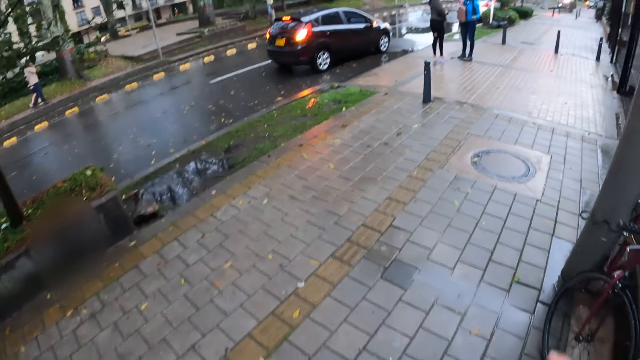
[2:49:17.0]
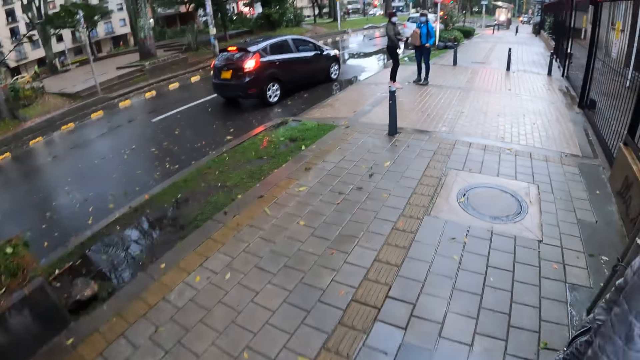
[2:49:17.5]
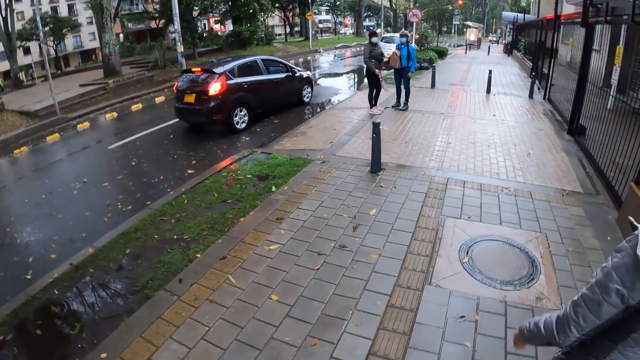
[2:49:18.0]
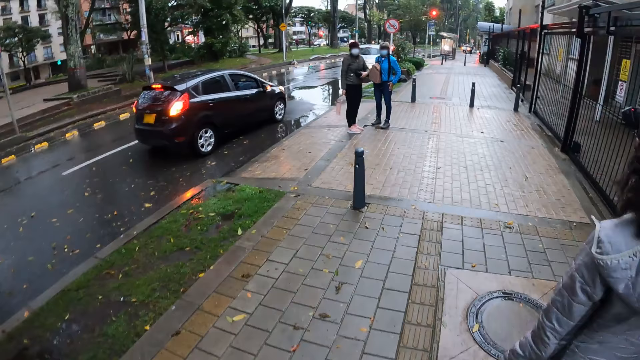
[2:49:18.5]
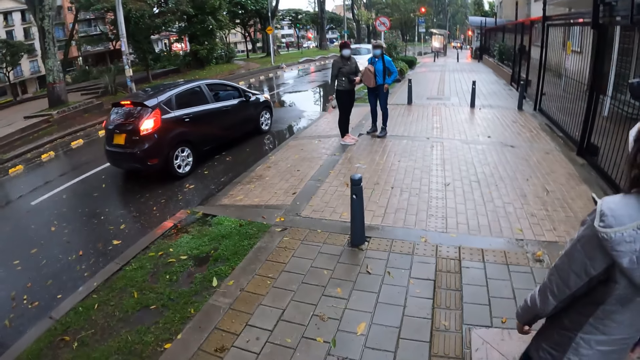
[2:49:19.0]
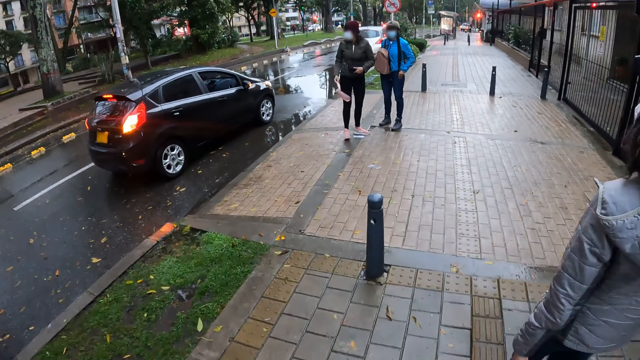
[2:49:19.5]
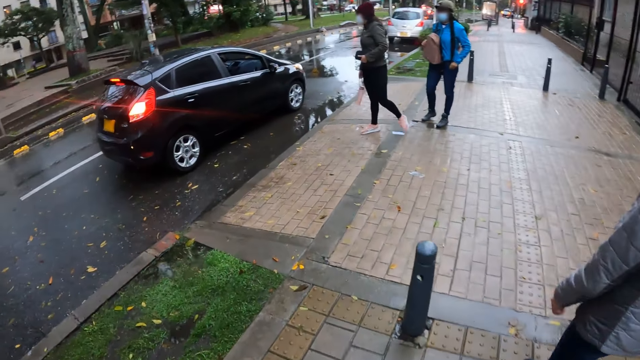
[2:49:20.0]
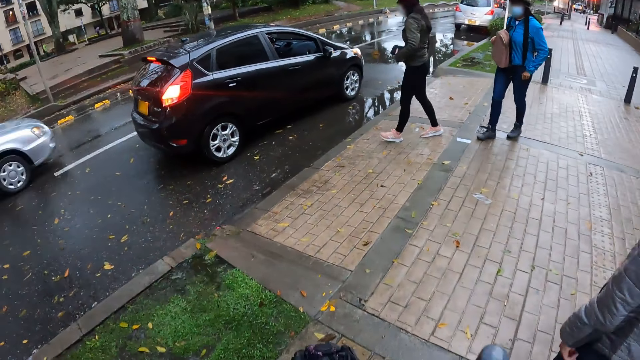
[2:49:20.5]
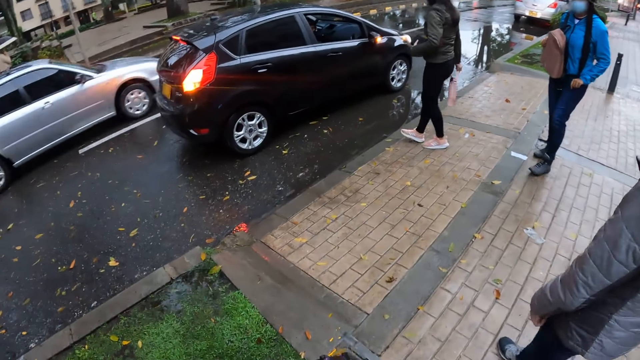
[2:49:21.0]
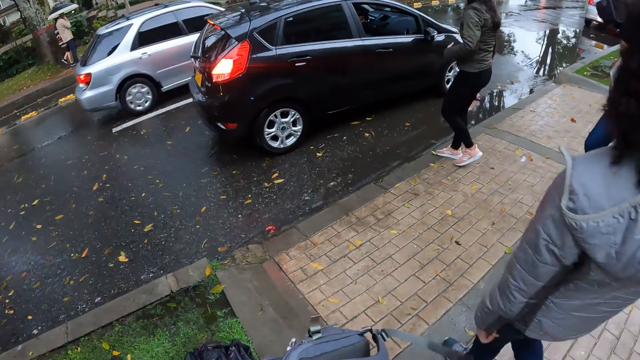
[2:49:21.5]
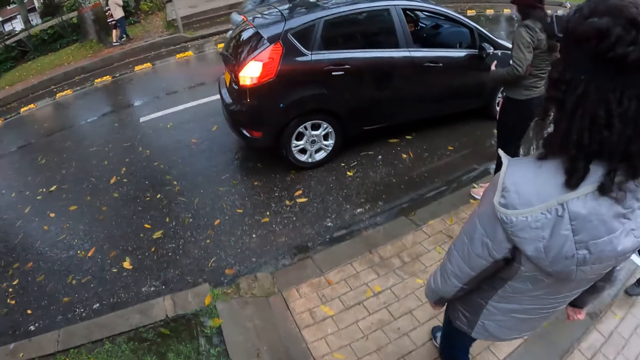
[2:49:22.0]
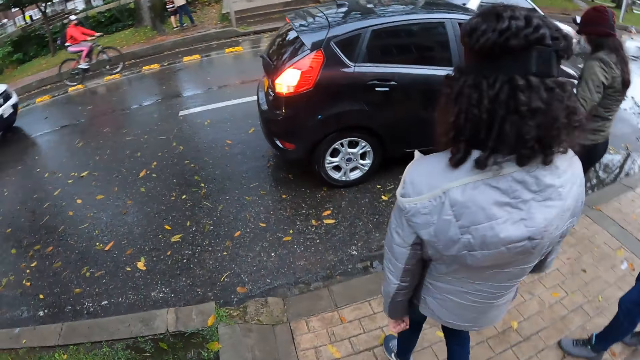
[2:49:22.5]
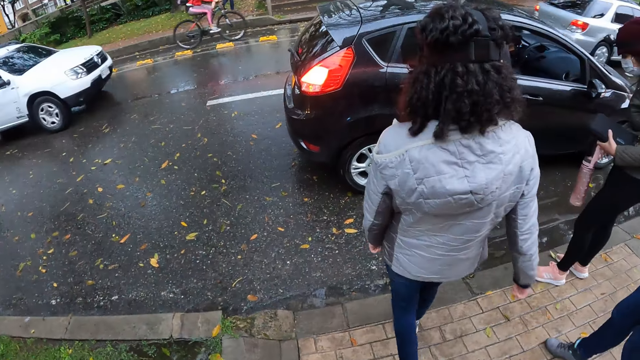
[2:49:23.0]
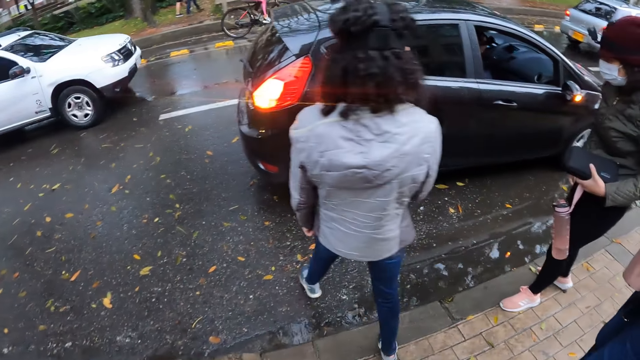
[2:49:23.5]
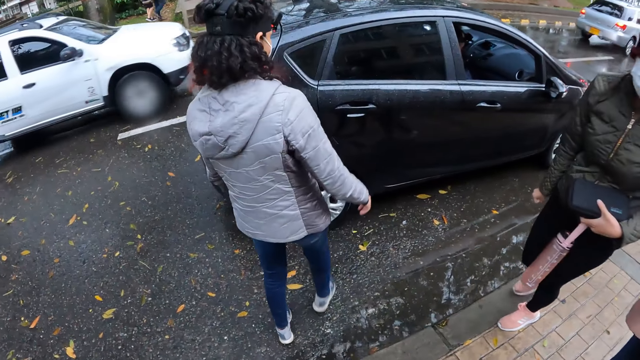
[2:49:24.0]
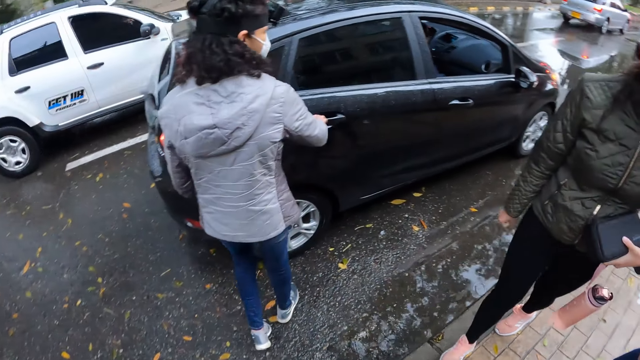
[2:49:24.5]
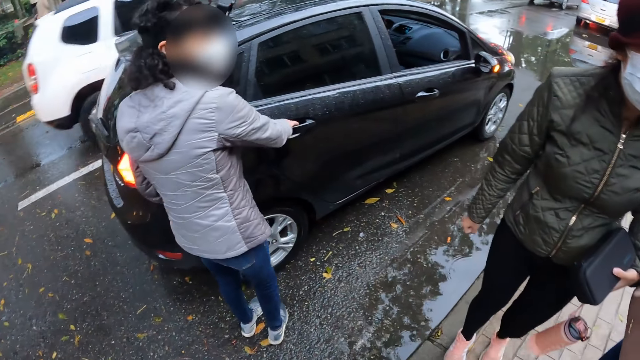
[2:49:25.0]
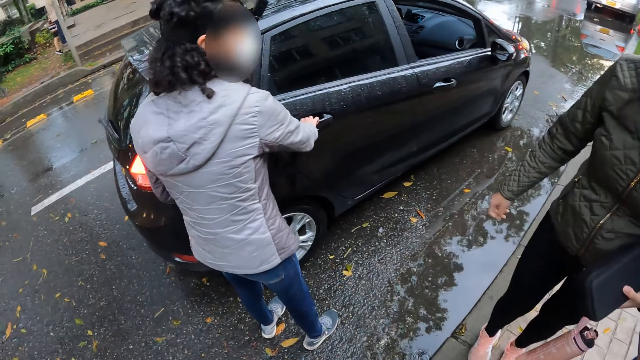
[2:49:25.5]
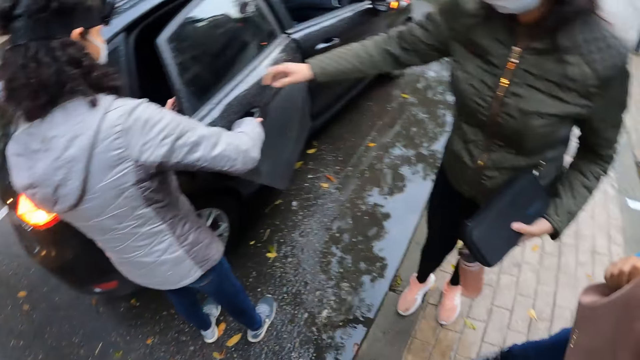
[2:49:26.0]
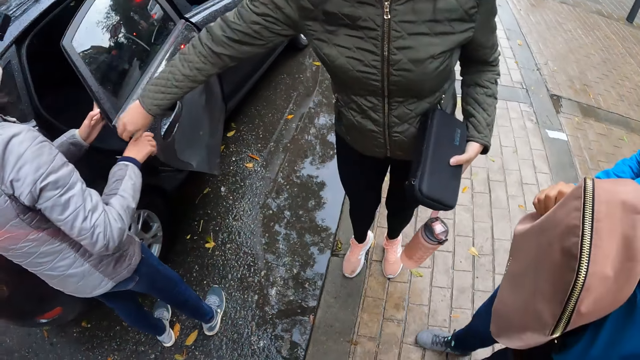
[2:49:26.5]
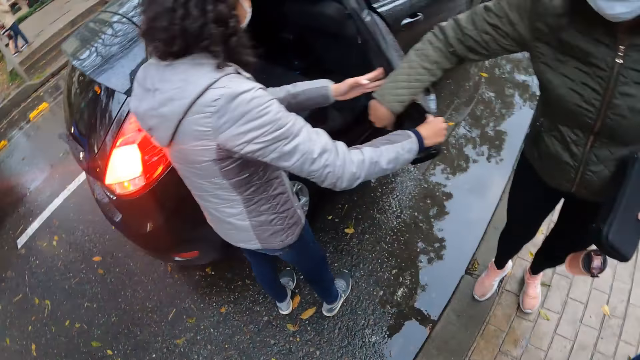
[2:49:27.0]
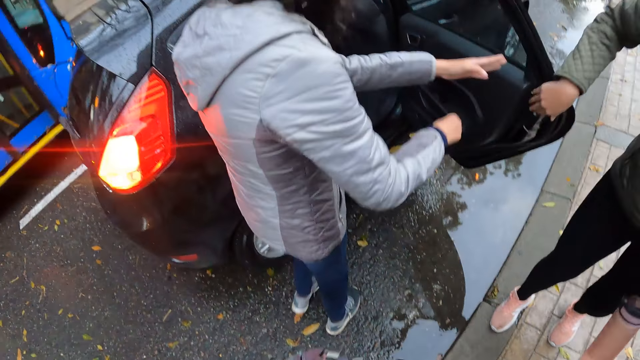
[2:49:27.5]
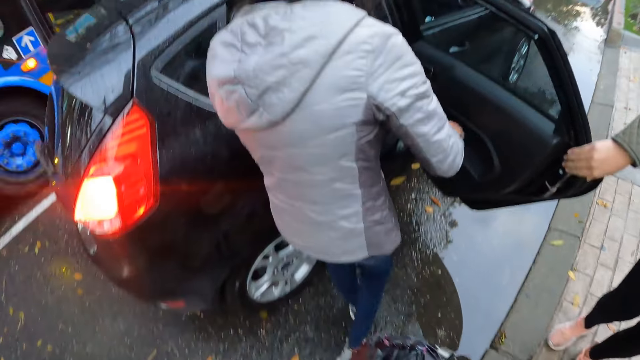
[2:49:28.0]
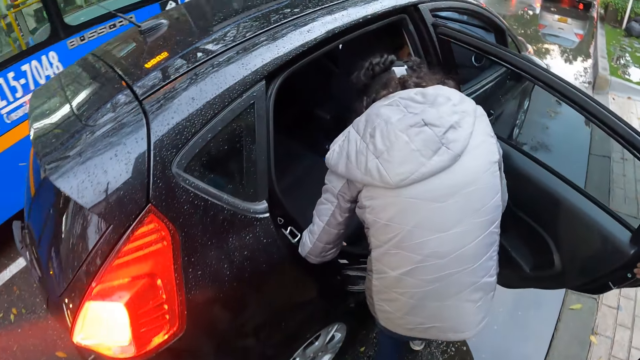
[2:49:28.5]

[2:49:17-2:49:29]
The camera wearer walks on the crosswalk. A woman opens the car door with her right hand. The woman supports the car door with her left hand. Another woman holds the car door with her right hand.

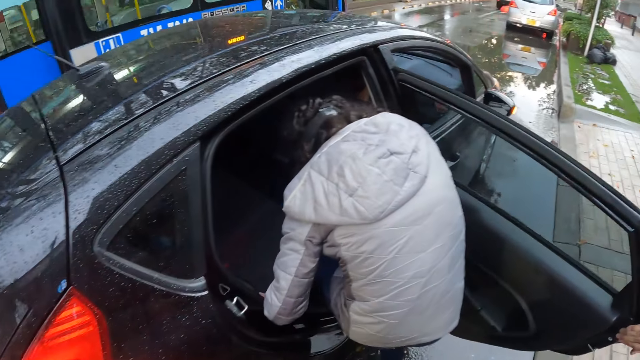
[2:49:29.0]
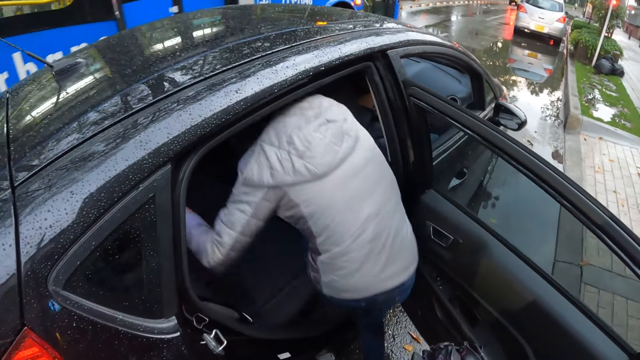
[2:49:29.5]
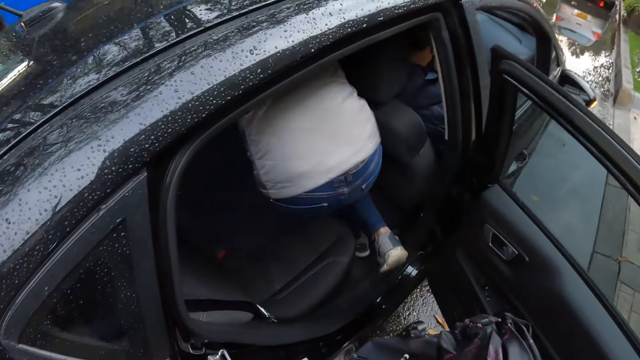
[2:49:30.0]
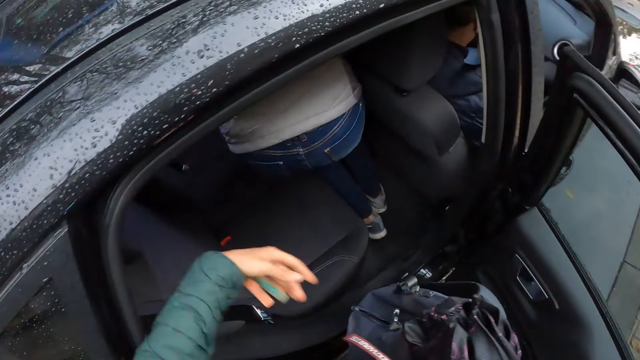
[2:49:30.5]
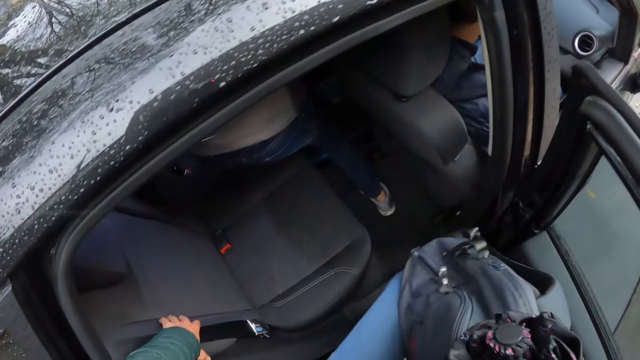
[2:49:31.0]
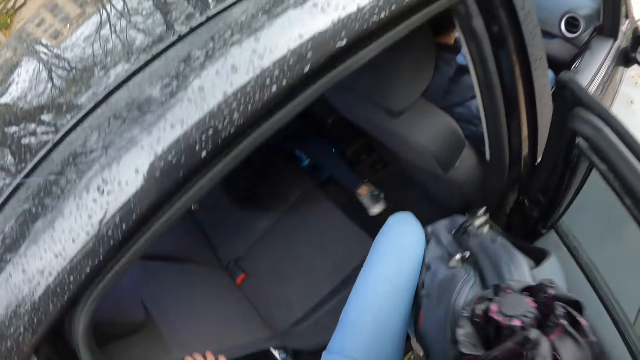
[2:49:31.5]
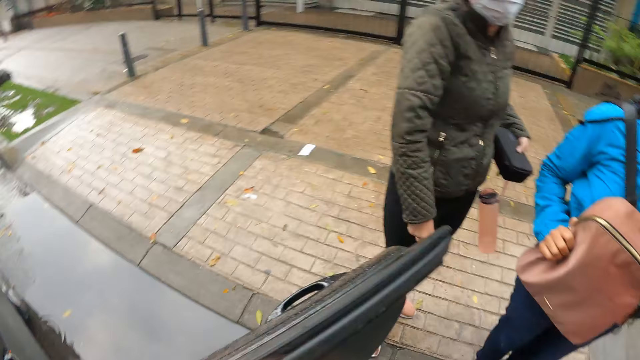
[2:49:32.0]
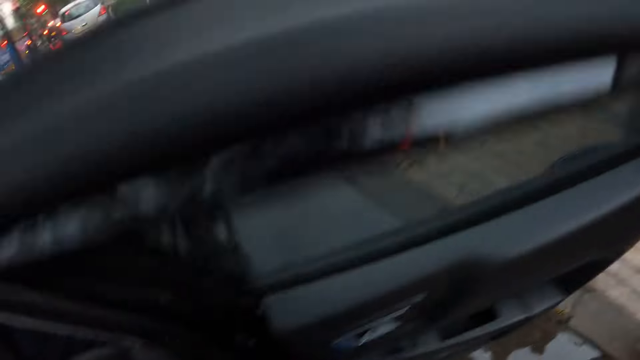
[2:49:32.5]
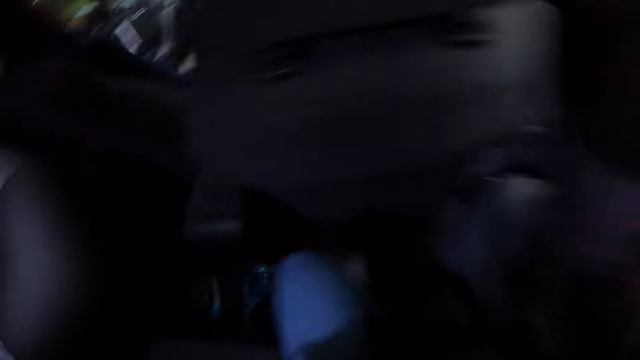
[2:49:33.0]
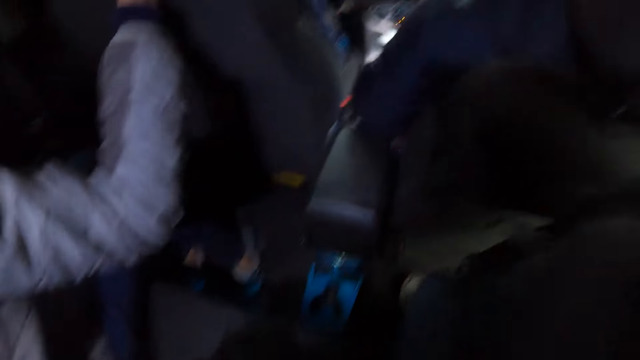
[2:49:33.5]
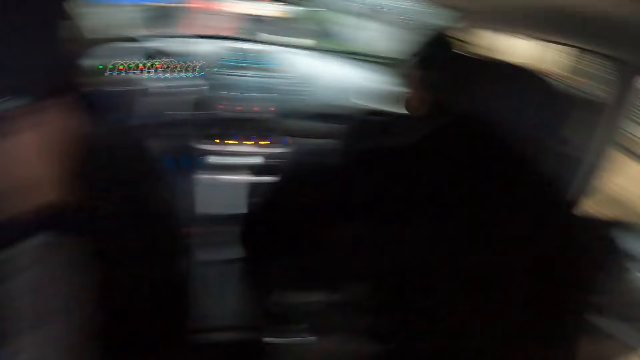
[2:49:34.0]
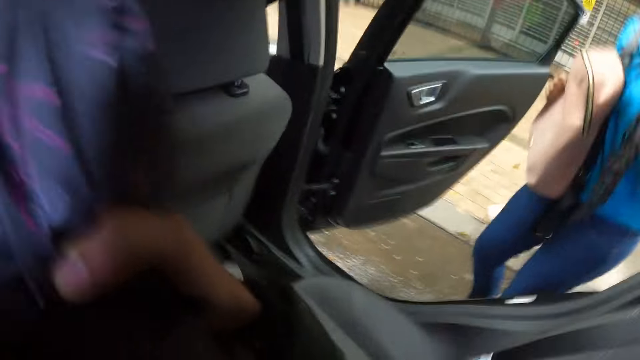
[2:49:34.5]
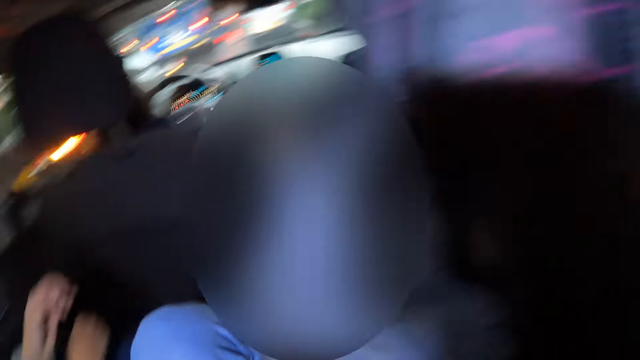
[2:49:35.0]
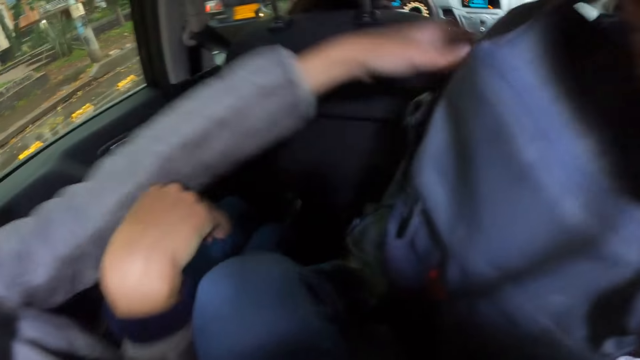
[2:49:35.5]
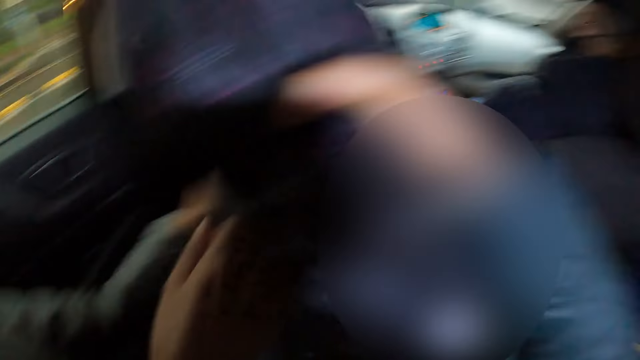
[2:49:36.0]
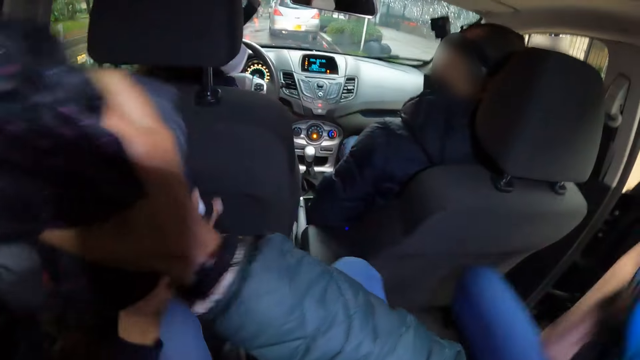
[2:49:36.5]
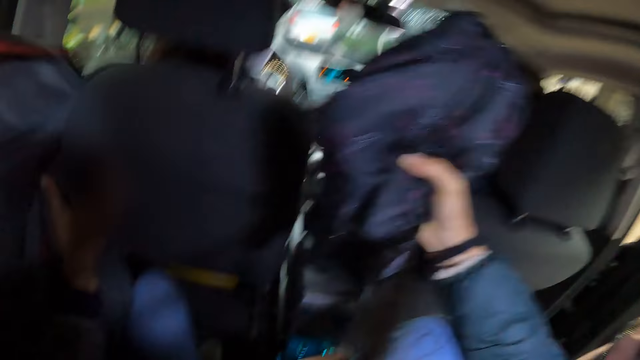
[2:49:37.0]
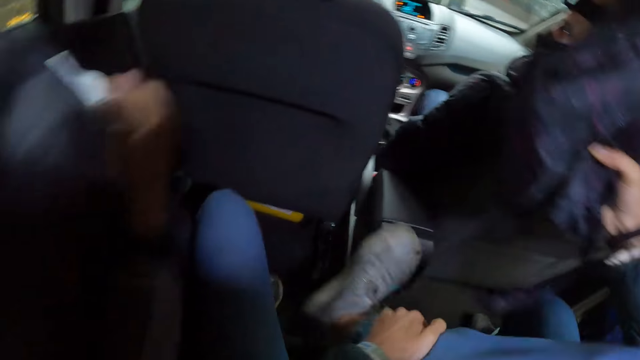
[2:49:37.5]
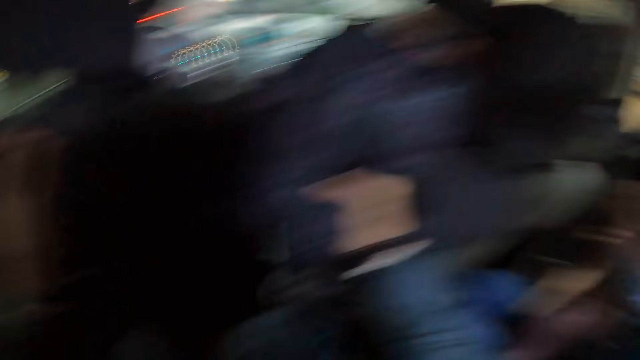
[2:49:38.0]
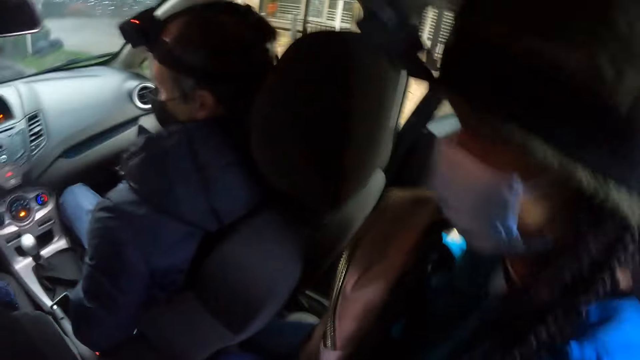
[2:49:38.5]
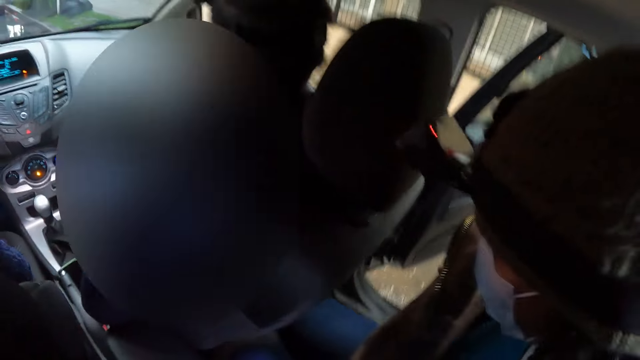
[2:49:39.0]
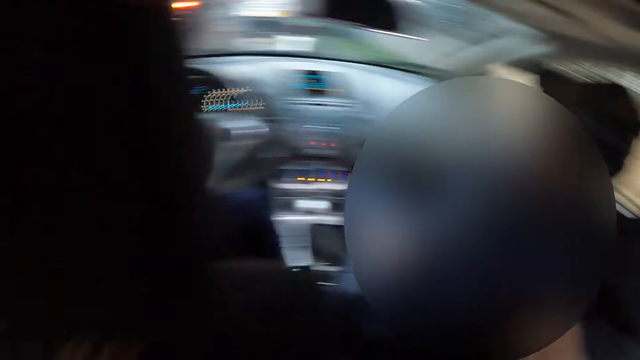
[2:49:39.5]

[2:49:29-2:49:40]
The woman enters the car. The camera wearer enters the car with her left hand on the seat of the car. The woman holds the front seat of the car with her right hand. The woman grabs the bag from the camera wearer with her left hand. The woman holds the bag with both hands.
